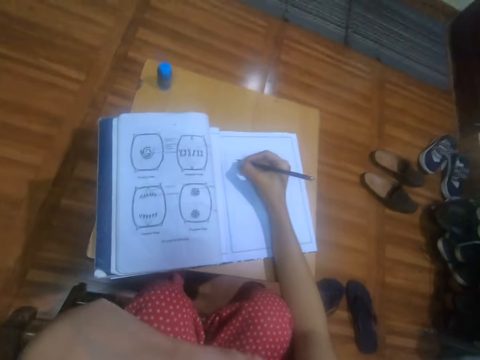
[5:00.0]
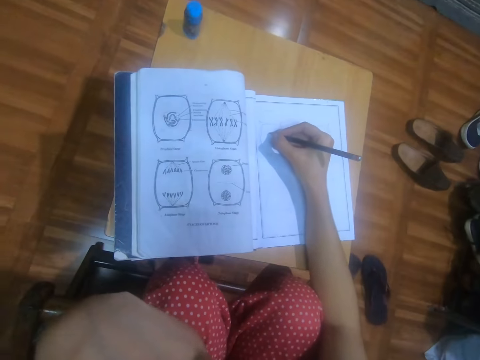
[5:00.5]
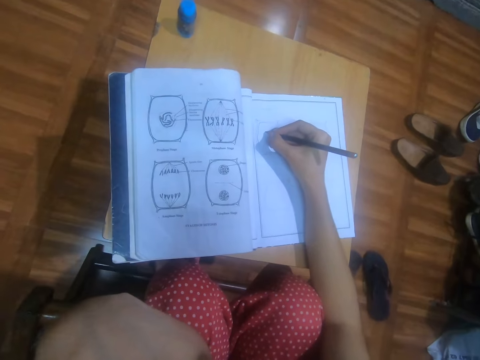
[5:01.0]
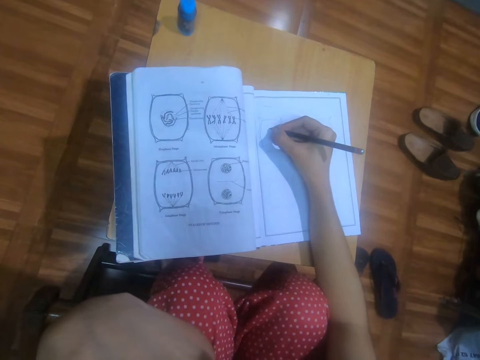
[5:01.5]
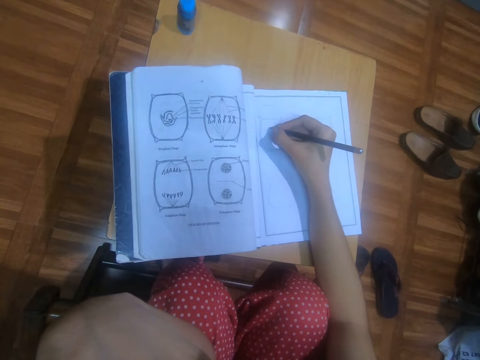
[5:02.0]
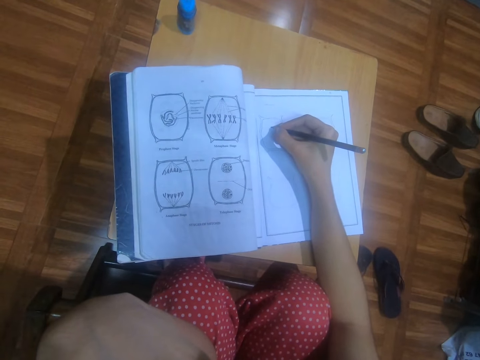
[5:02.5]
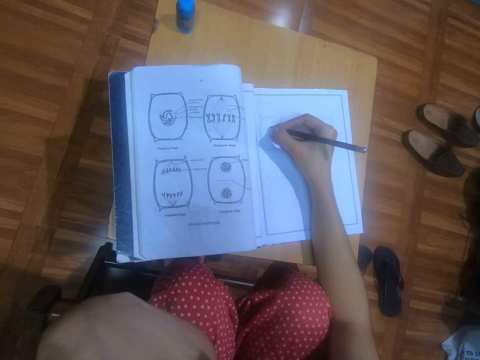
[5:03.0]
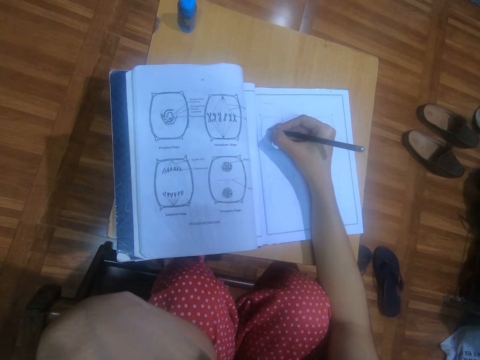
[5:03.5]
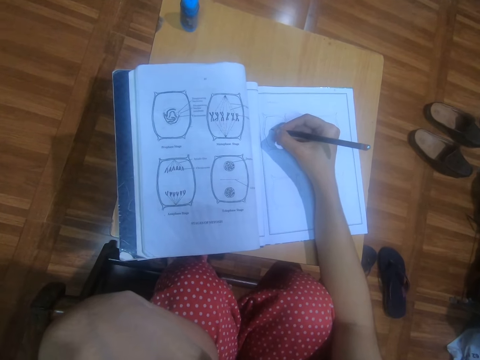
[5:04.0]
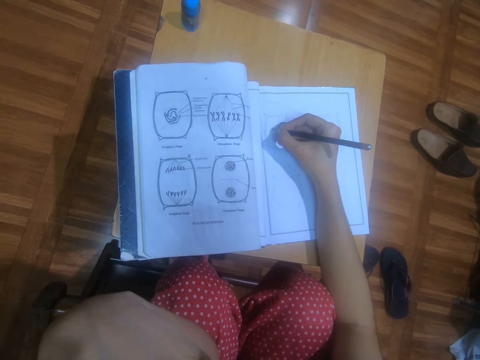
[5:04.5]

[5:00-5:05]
The camera wearer places her left hand on her jaw.

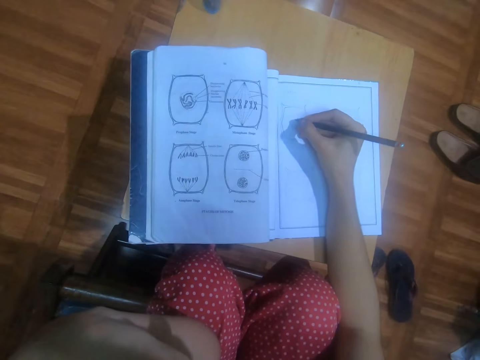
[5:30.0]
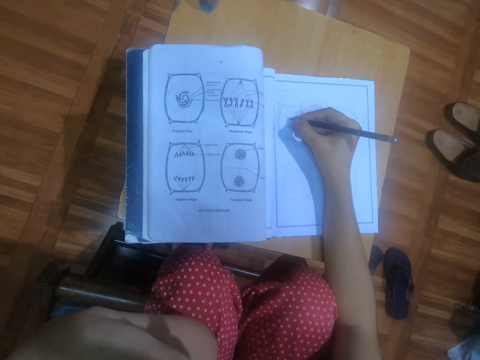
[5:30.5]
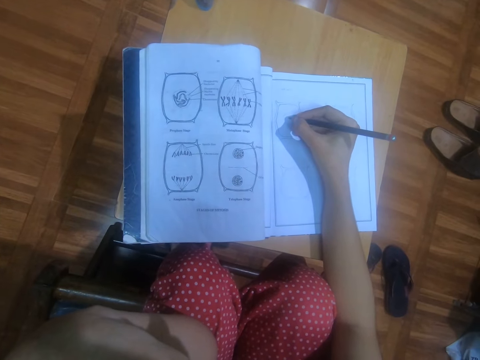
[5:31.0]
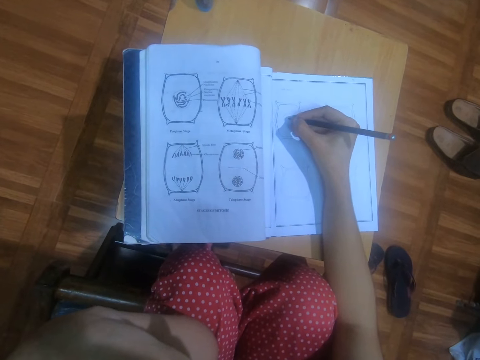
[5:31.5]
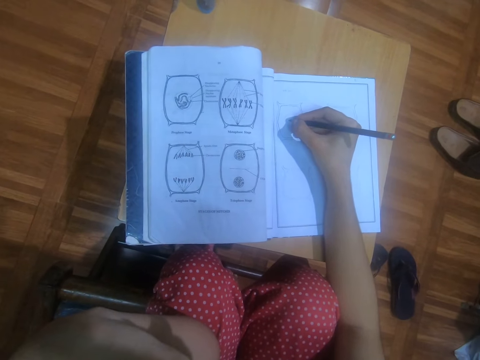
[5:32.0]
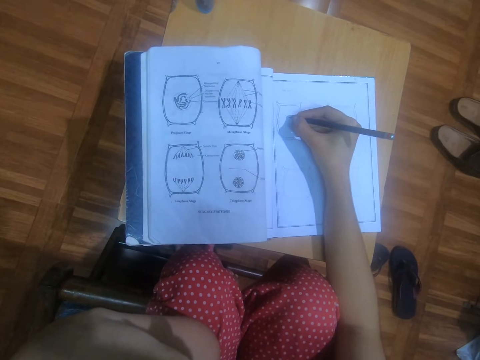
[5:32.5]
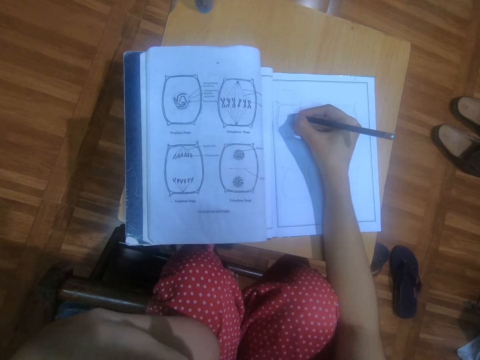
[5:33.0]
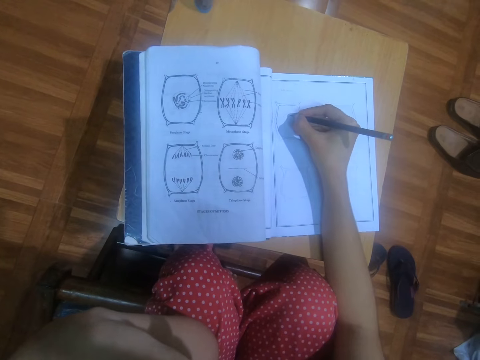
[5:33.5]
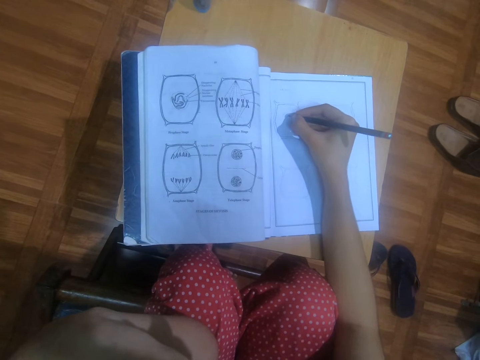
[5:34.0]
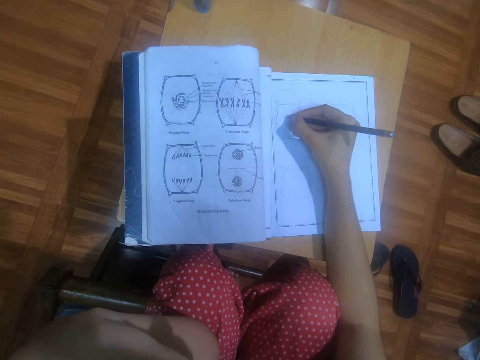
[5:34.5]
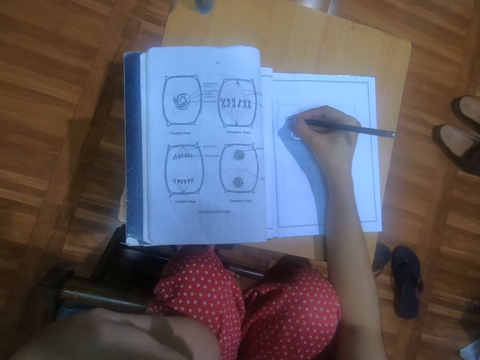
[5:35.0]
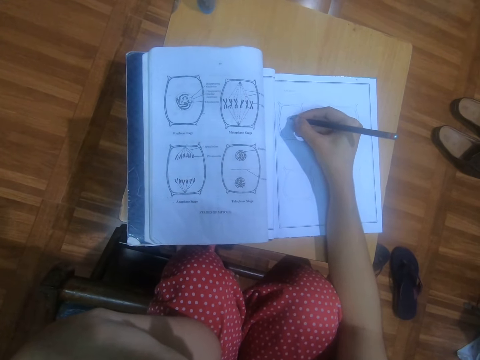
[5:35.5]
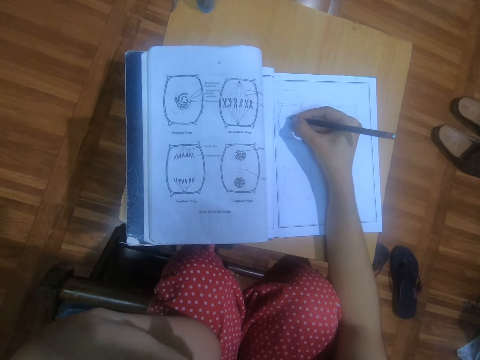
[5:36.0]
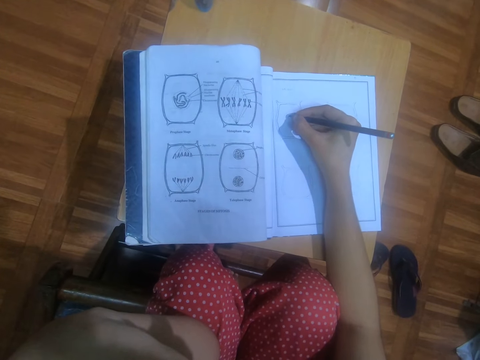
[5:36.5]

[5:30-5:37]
The camera wearer draws on the notebook on the desk with the pencil in her right hand.

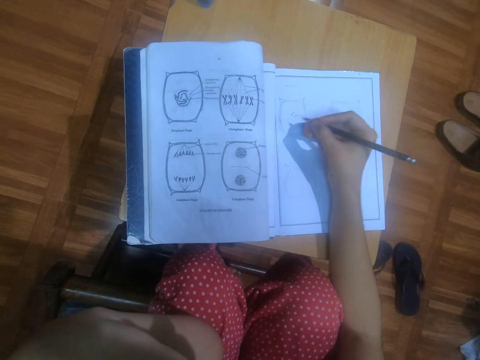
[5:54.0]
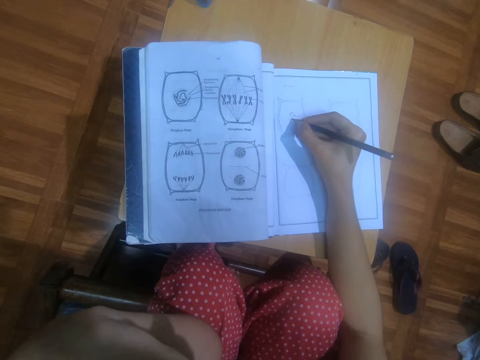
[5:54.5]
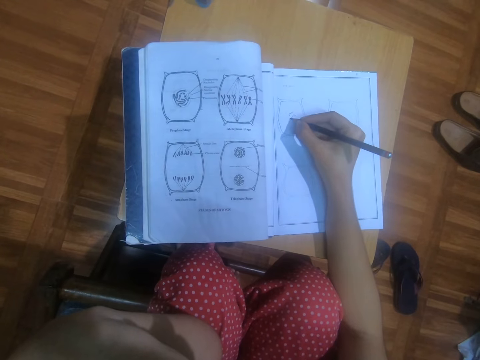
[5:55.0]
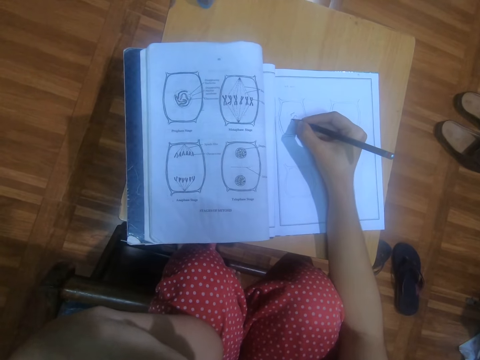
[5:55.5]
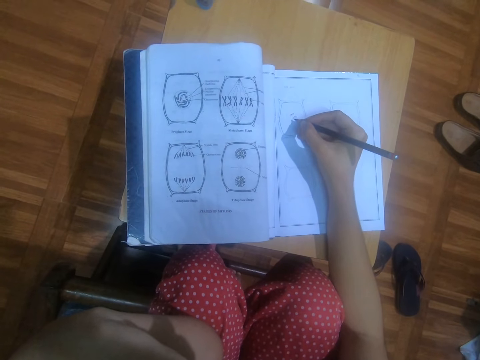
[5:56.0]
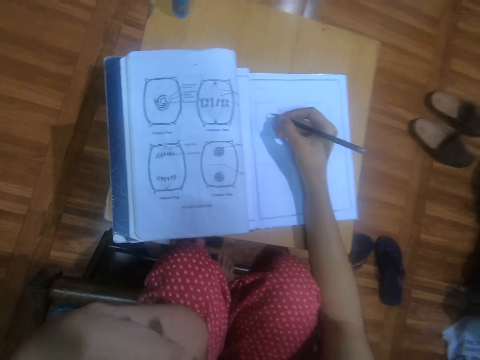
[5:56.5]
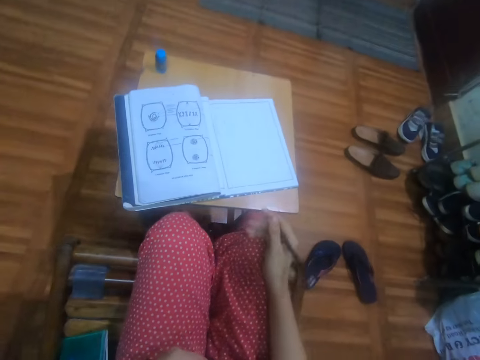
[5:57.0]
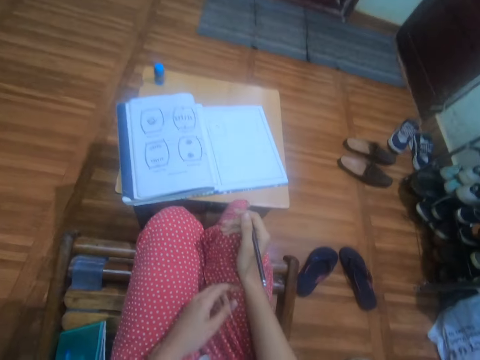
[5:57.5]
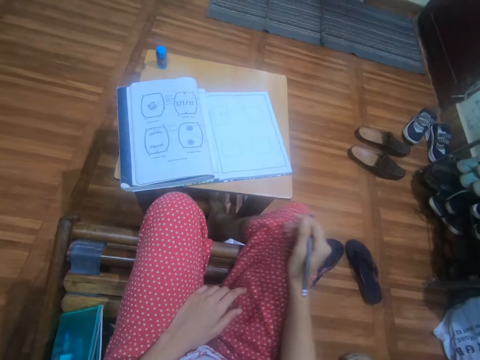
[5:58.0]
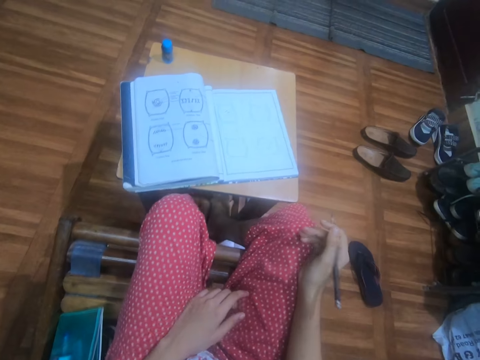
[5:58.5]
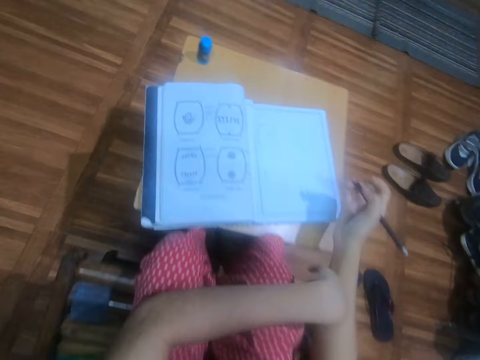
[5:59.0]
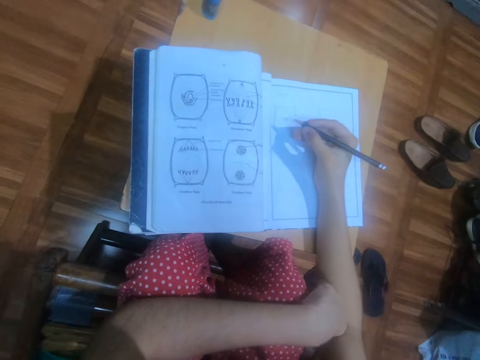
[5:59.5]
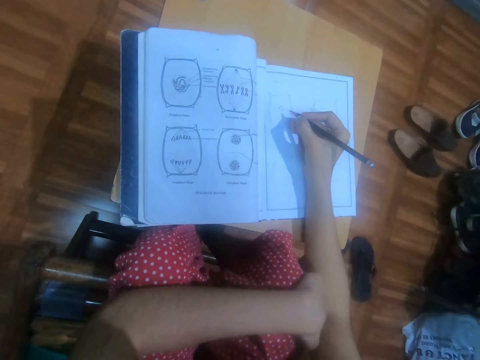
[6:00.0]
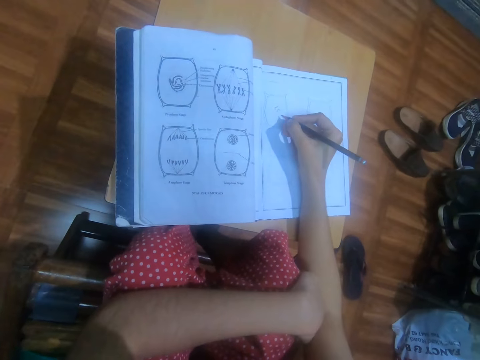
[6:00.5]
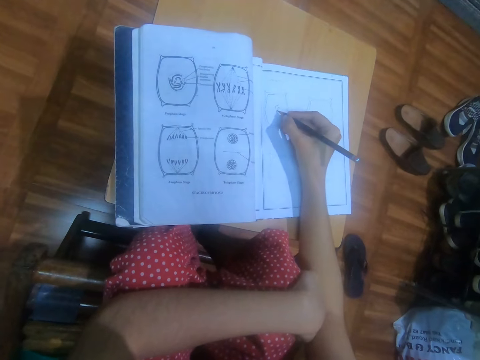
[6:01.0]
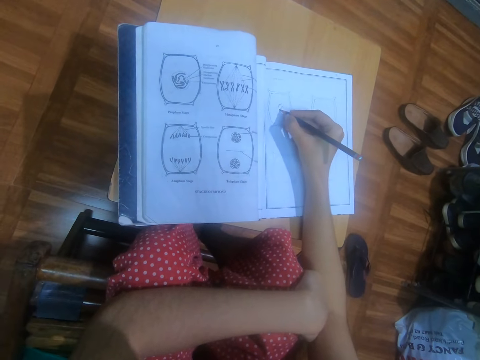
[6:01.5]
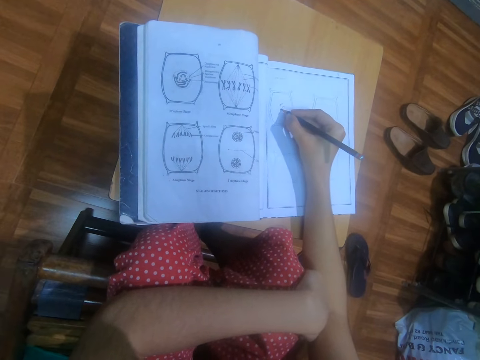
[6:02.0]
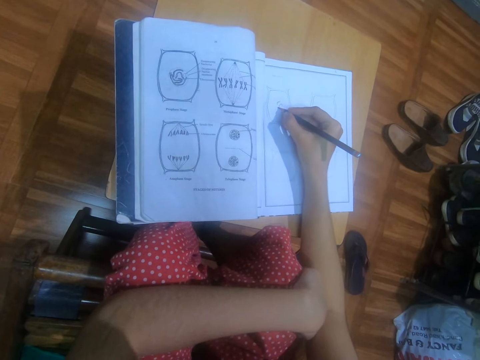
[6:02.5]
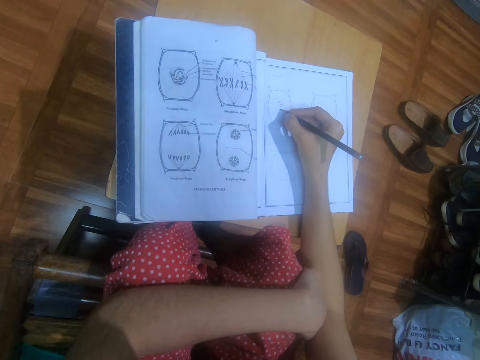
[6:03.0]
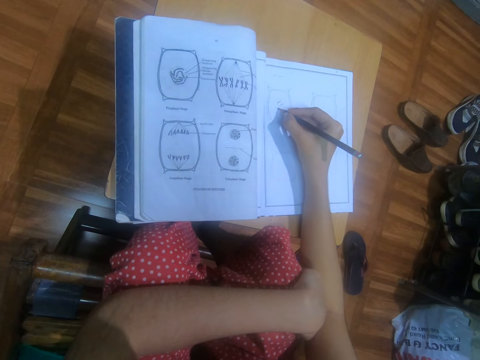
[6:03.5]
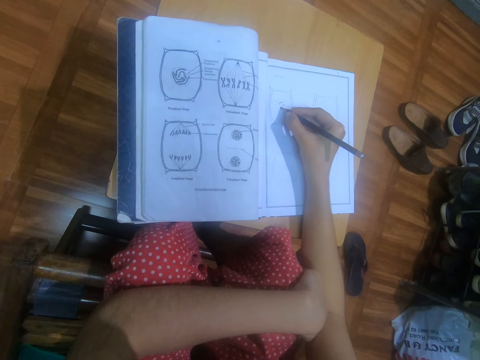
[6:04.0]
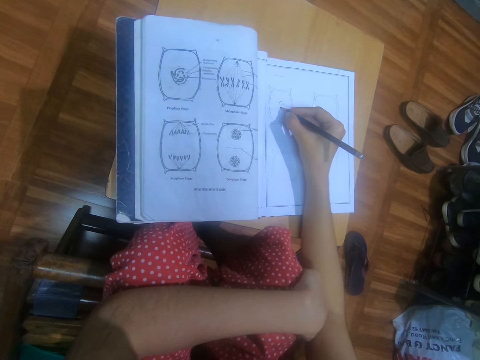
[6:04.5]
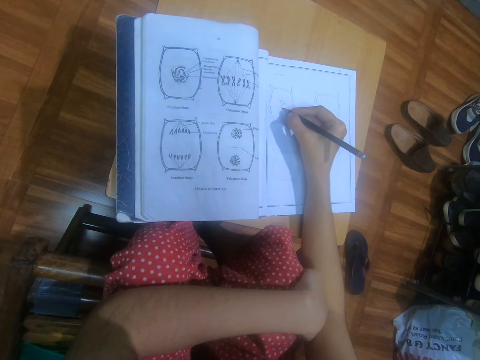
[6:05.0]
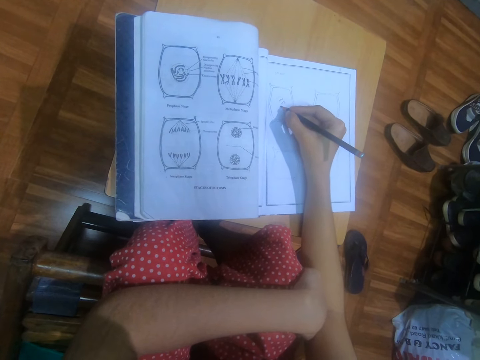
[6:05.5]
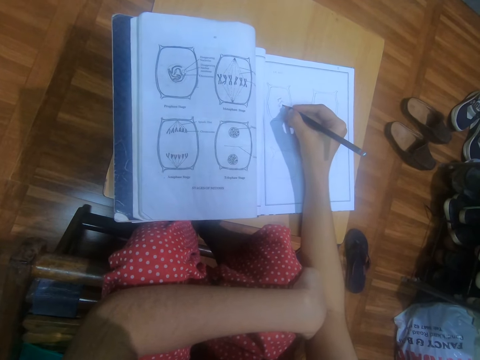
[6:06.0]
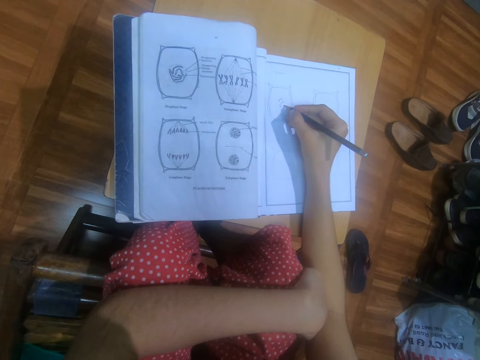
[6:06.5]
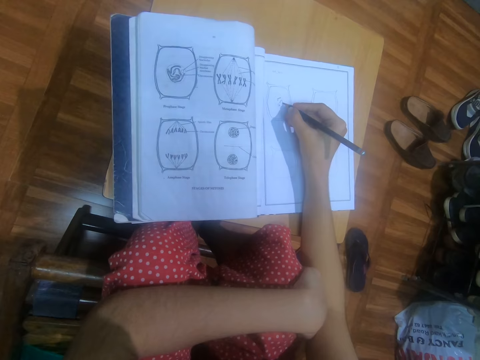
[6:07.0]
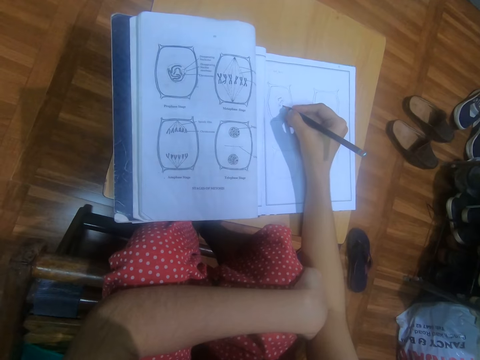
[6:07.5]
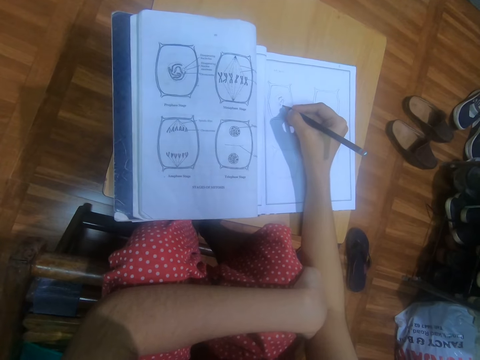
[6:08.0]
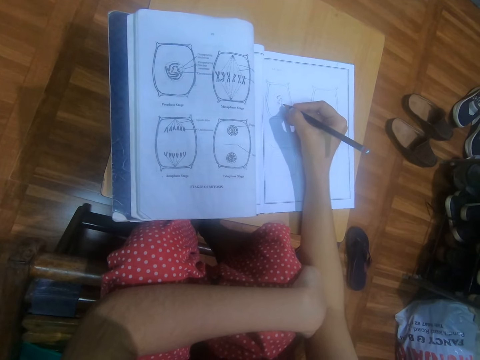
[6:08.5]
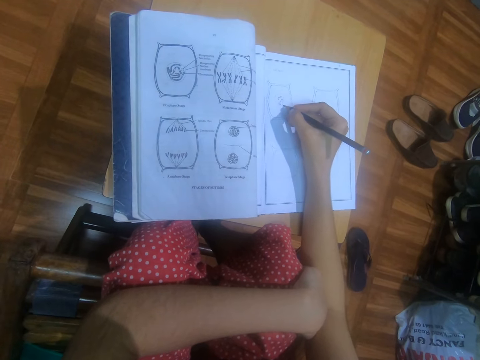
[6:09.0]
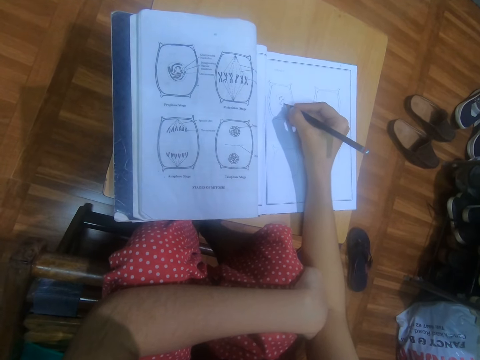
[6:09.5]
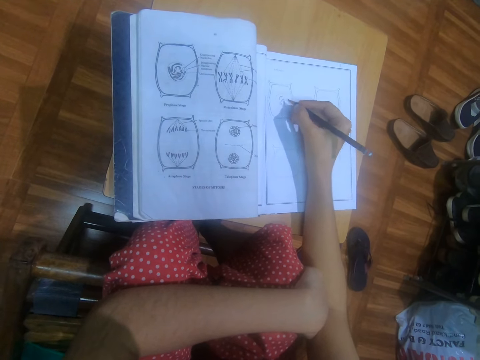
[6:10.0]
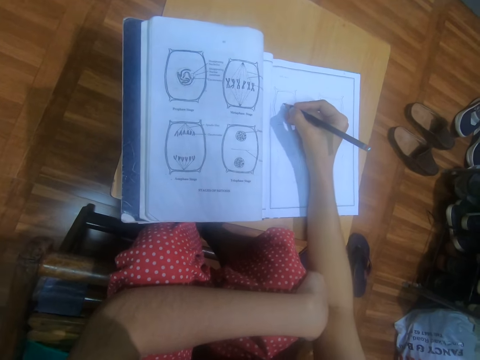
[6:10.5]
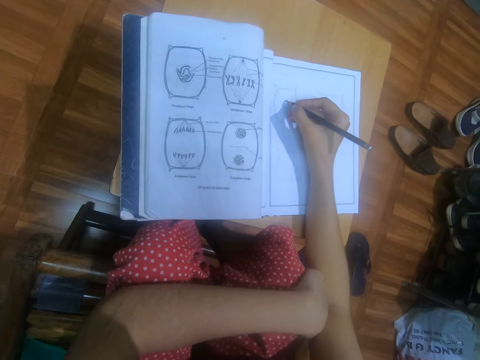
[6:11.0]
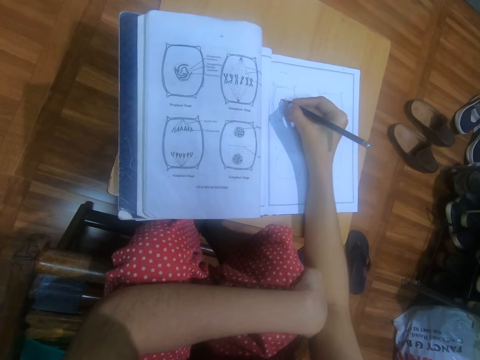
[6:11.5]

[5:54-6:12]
The camera wearer draws on the notebook on the desk with the pencil in her right hand. She places her right hand on her right leg. She places her left hand on her left leg. She places her left hand on her legs. She draws on the notebook on the desk with the pencil in her right hand.
